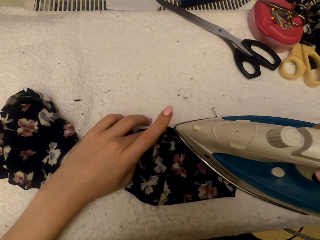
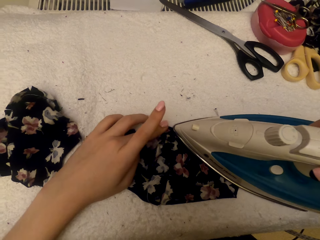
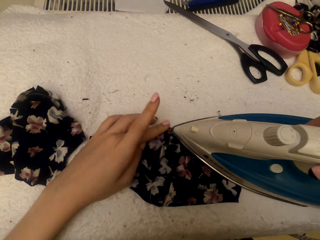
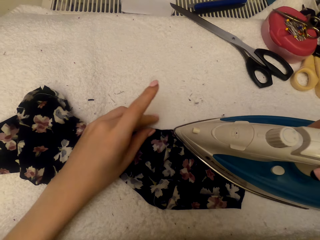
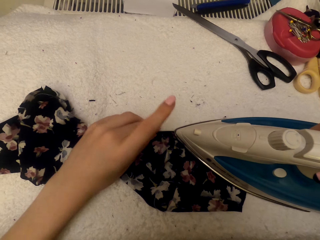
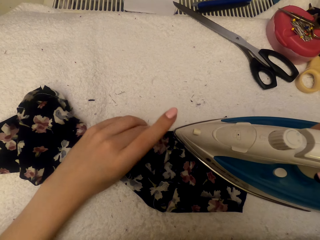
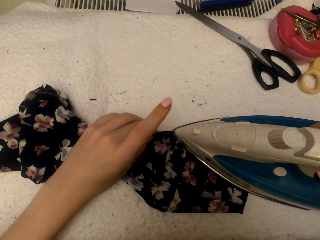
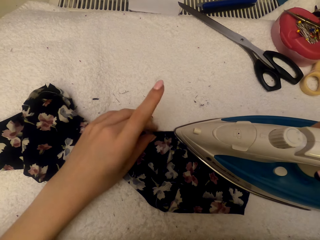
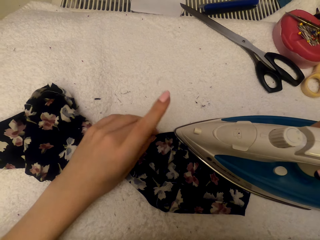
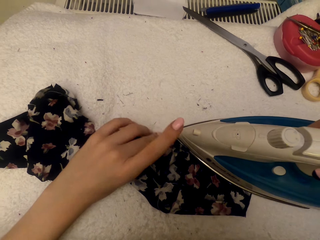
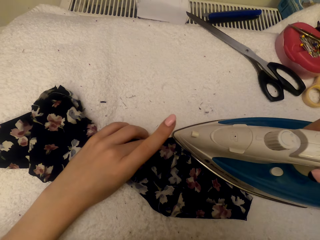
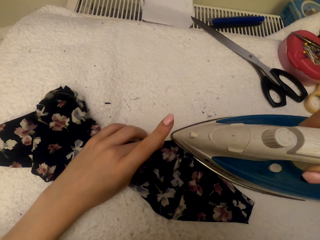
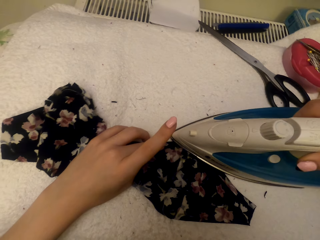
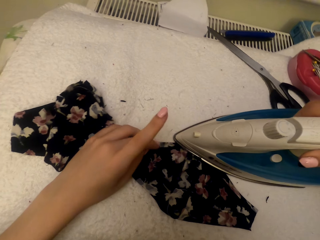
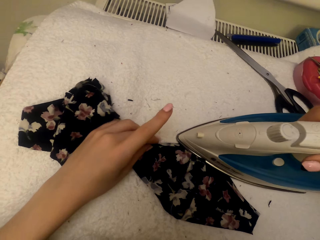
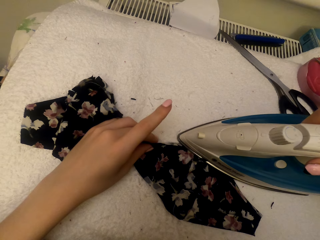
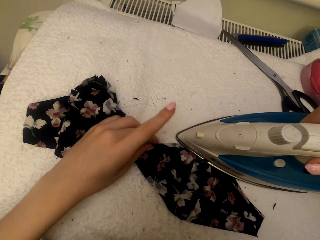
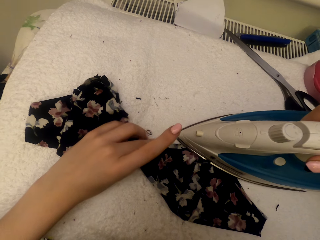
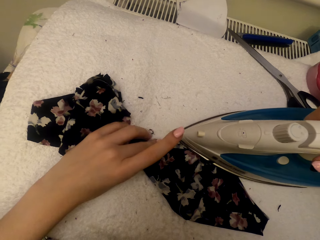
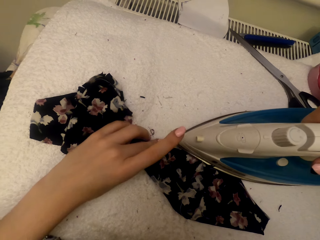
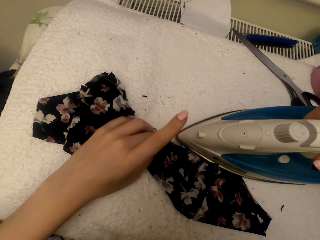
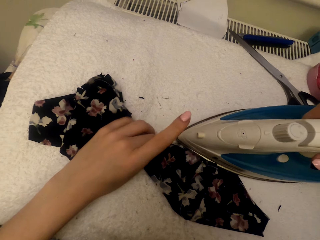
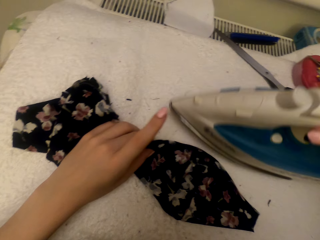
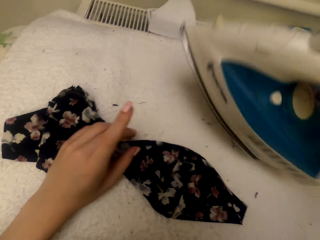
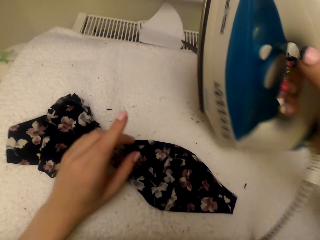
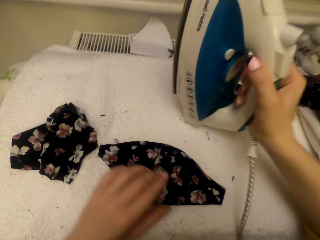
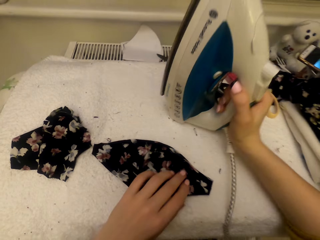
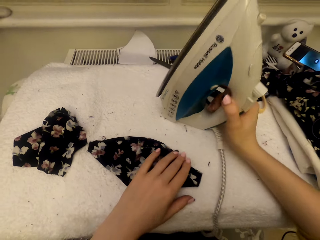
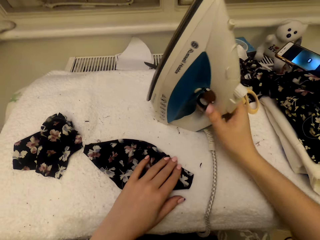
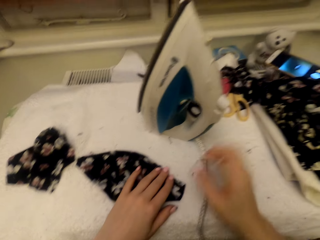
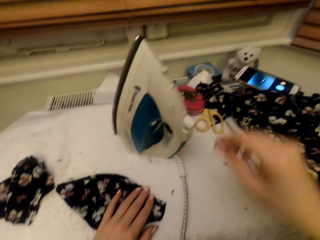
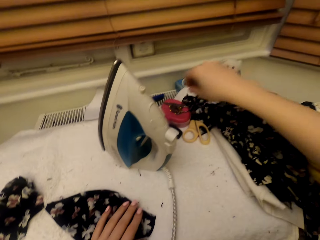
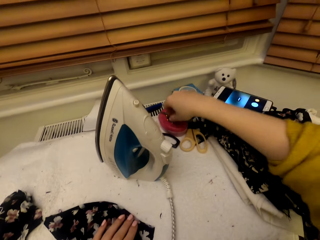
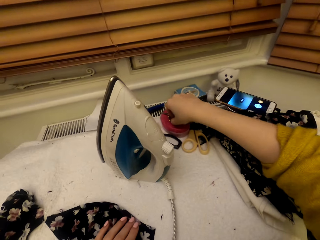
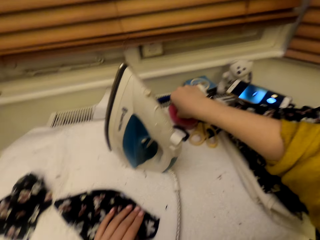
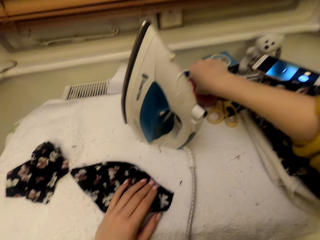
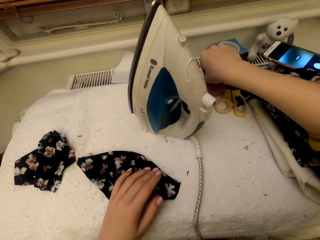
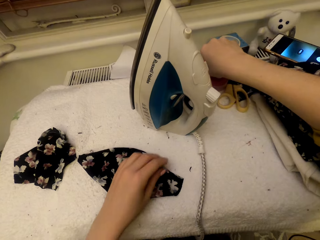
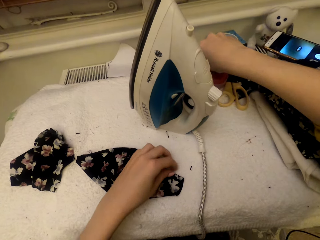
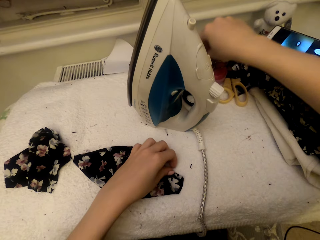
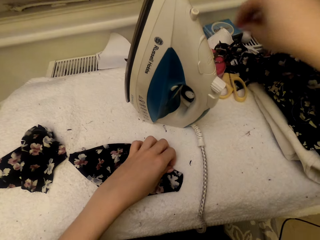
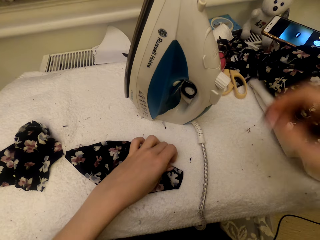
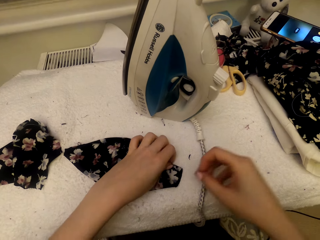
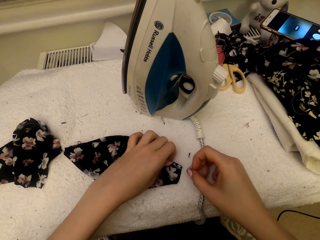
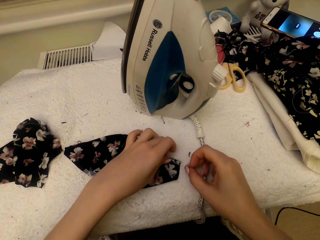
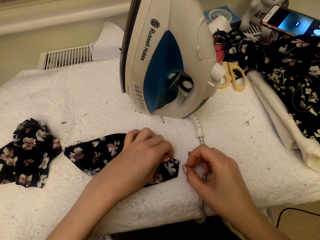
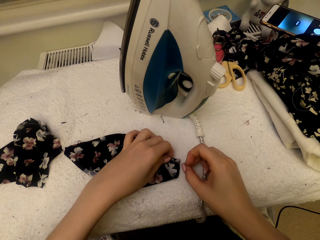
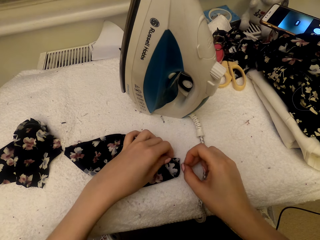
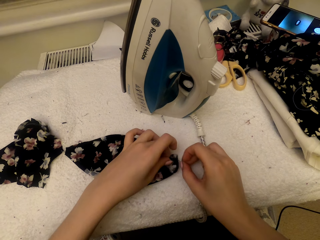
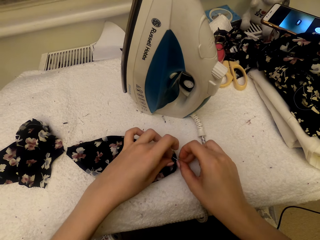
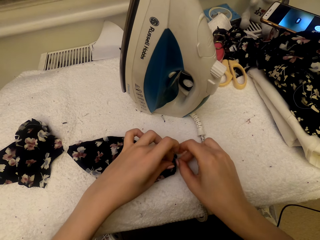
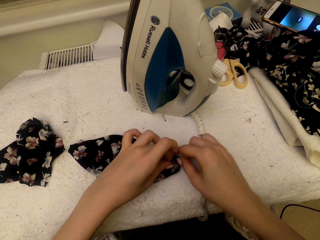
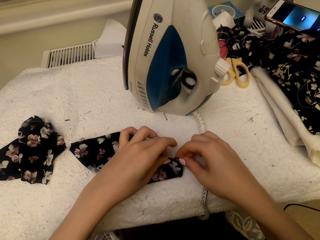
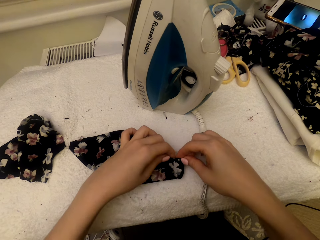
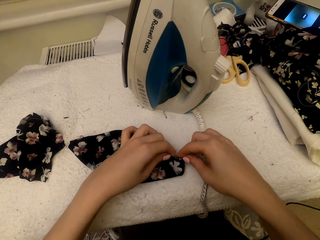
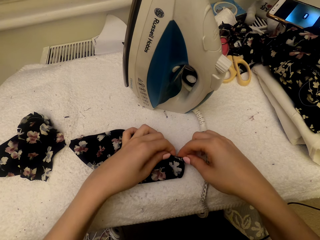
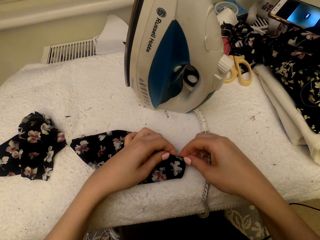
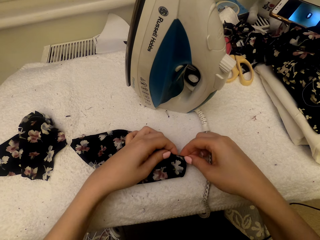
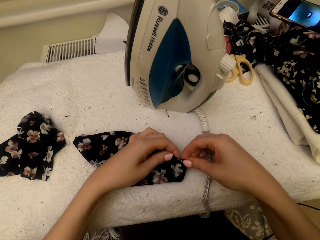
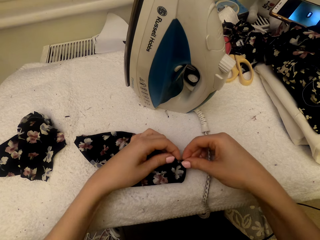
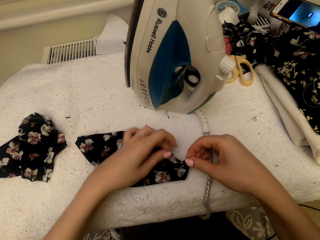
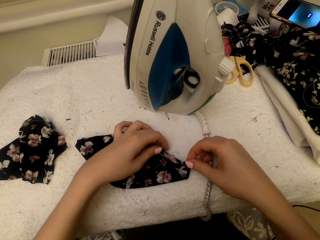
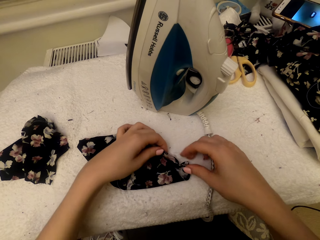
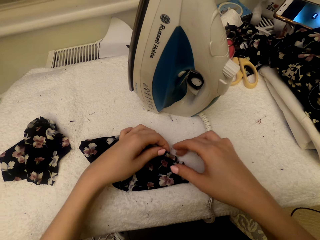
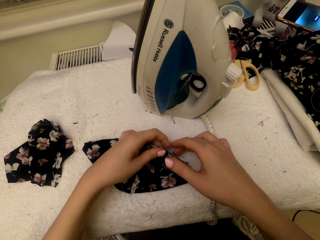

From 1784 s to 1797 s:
The camera wearer puts the steam iron on the worktable. They pick up a pin. They pin the cloth material piece.

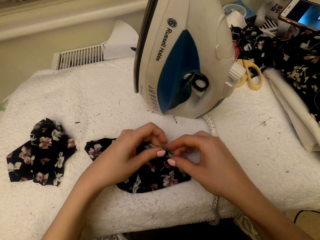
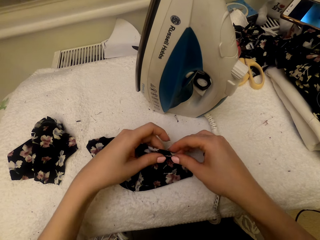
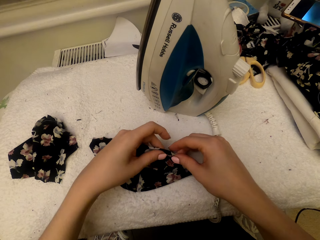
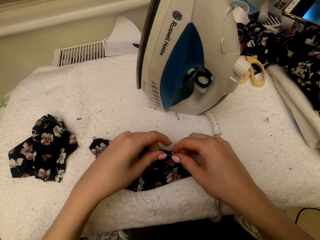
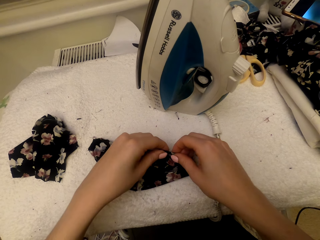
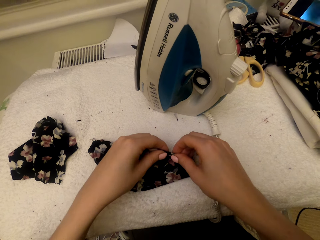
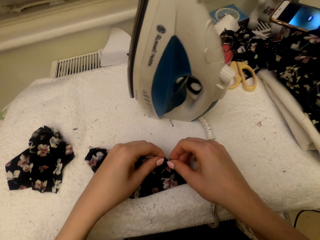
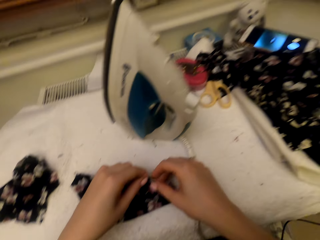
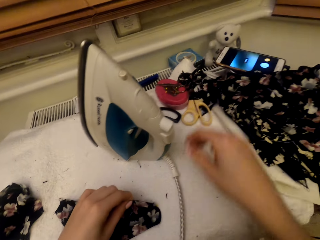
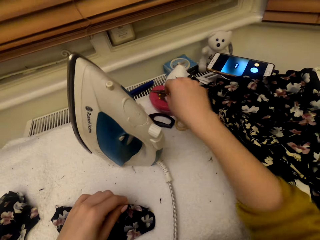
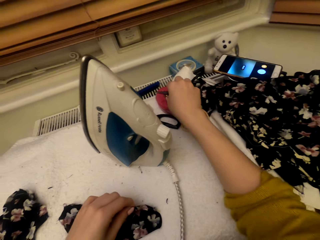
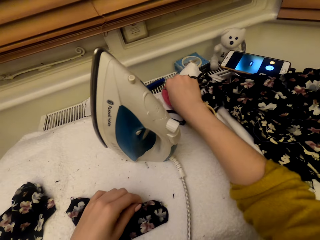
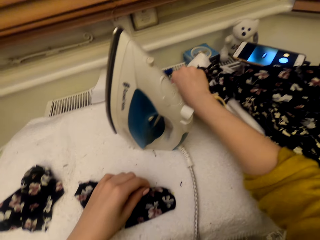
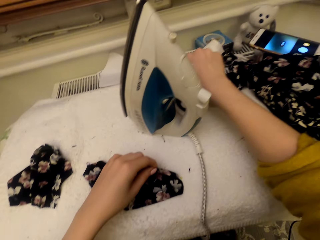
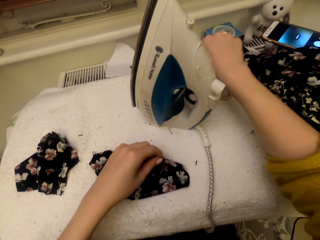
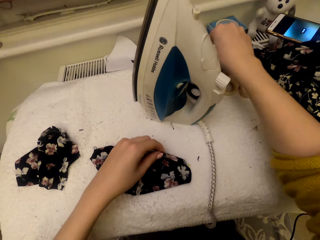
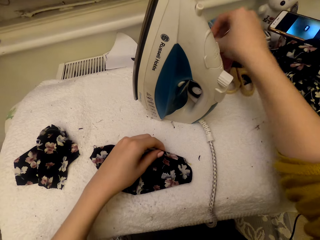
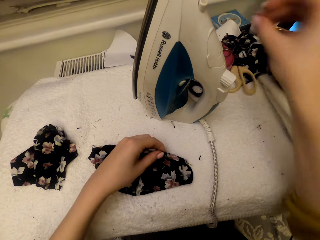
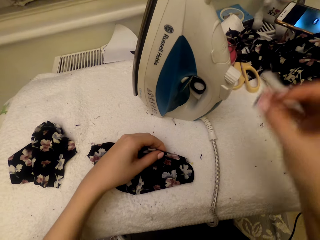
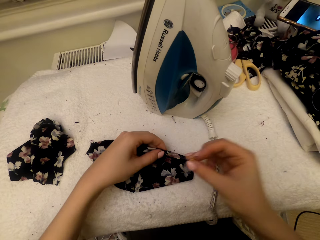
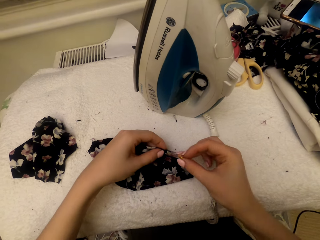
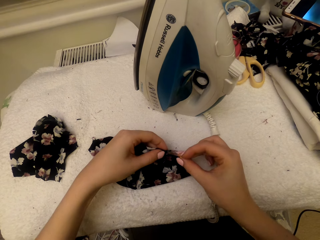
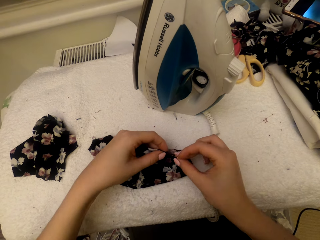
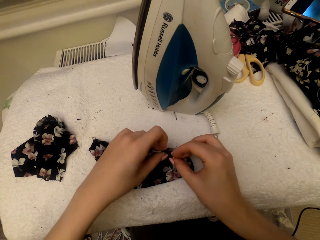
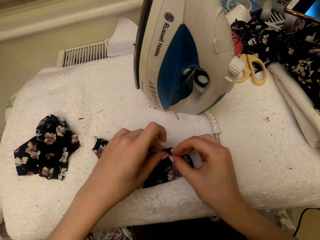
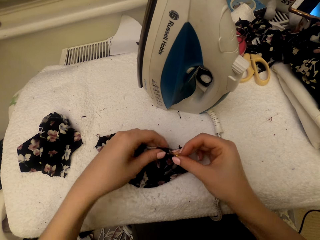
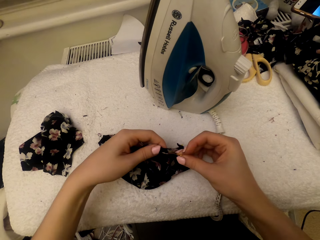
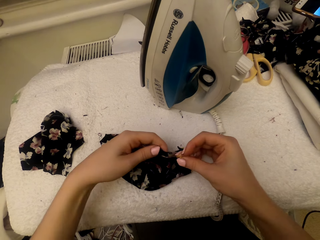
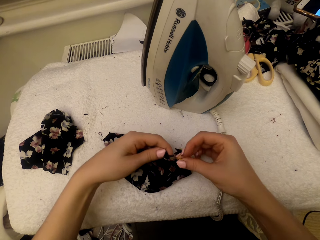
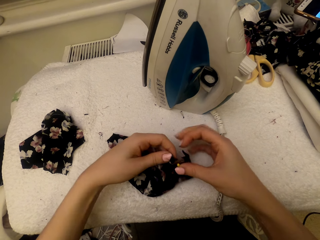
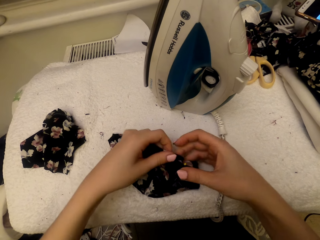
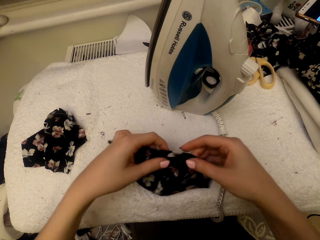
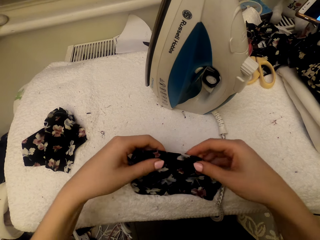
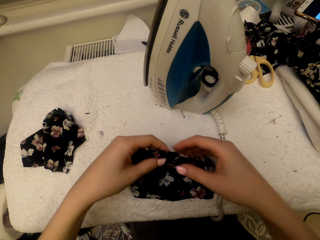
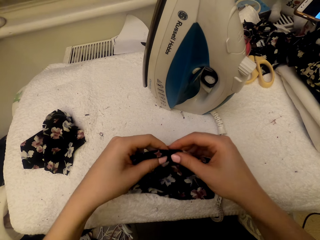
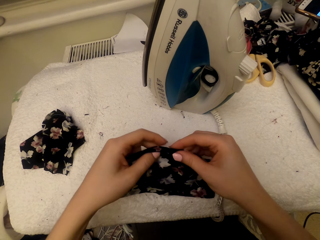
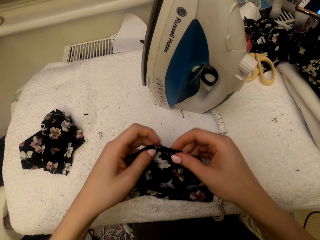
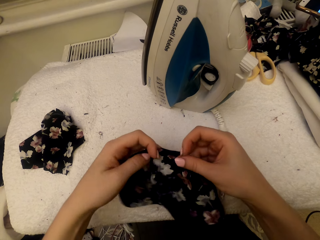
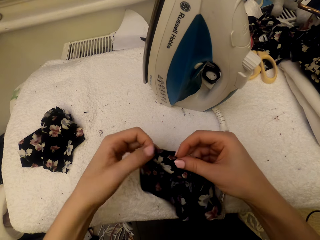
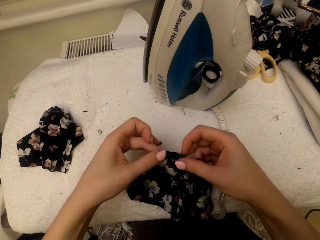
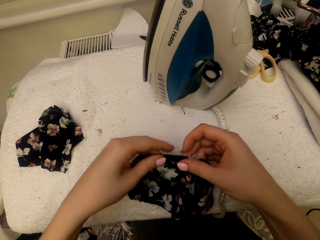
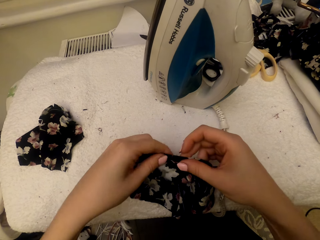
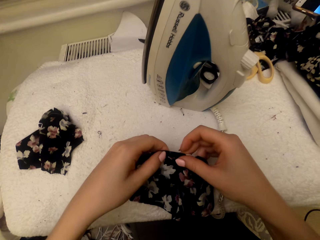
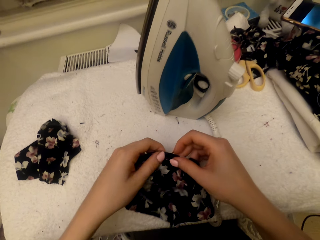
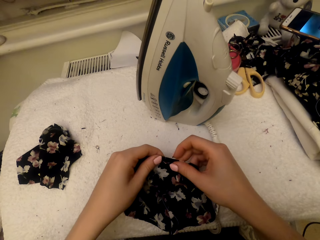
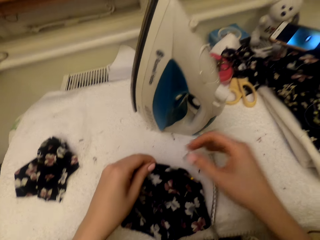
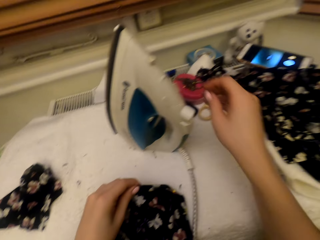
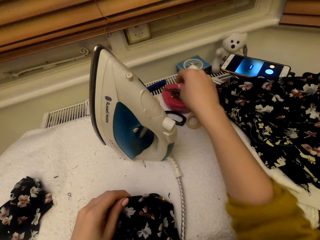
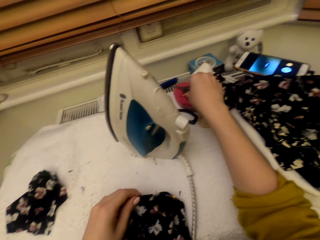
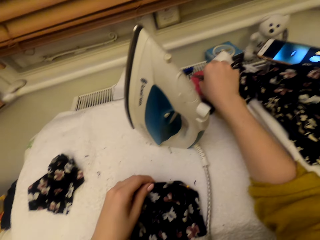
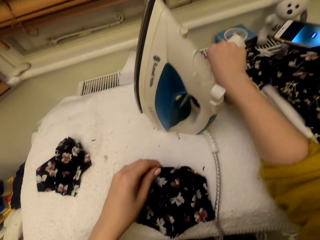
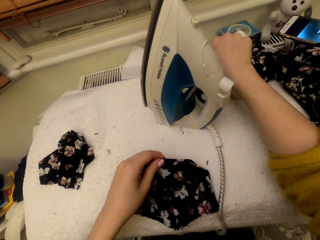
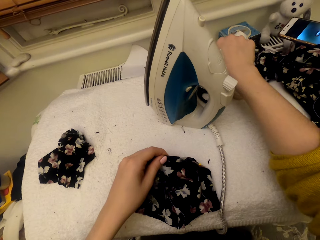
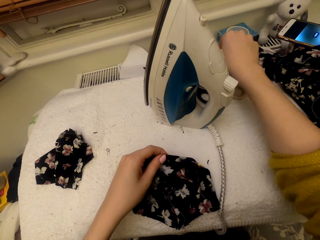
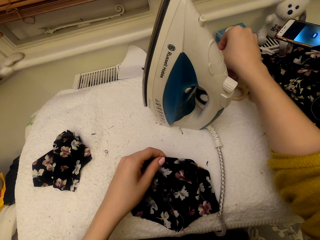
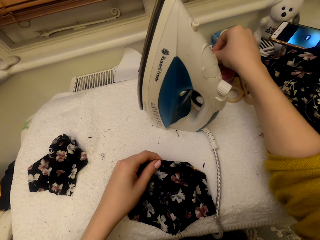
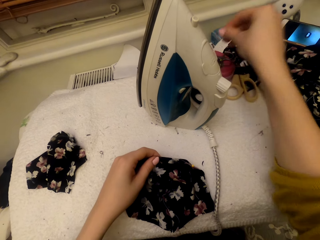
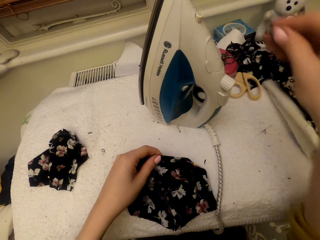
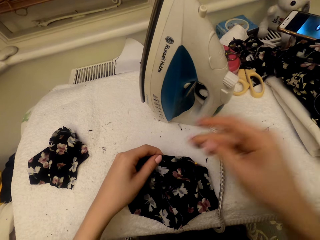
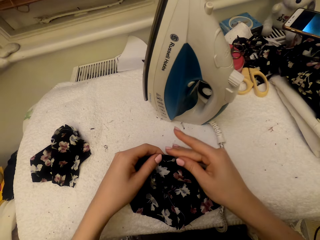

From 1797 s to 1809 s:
The camera wearer adjusts the cloth material piece. They pick up a pin. They pin the cloth material piece. They adjust the cloth material piece. They pick up a pin.
